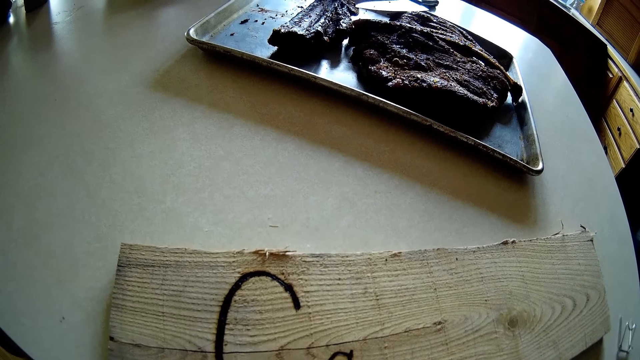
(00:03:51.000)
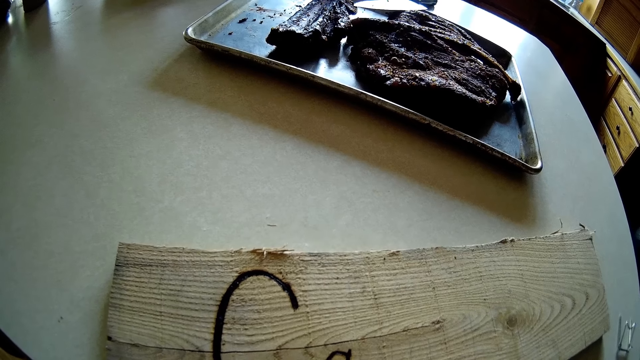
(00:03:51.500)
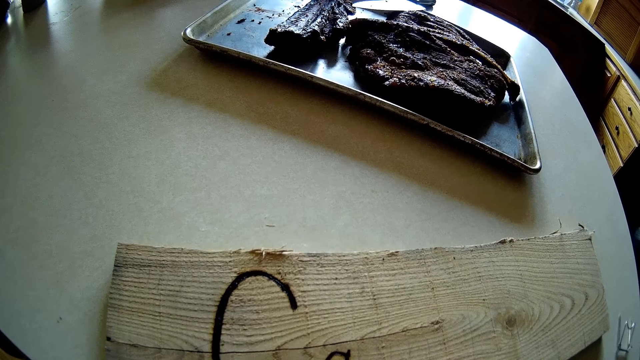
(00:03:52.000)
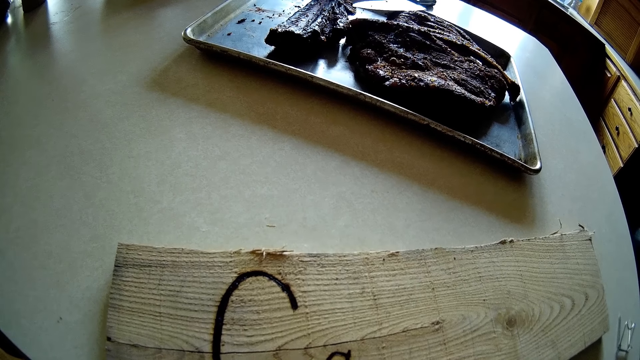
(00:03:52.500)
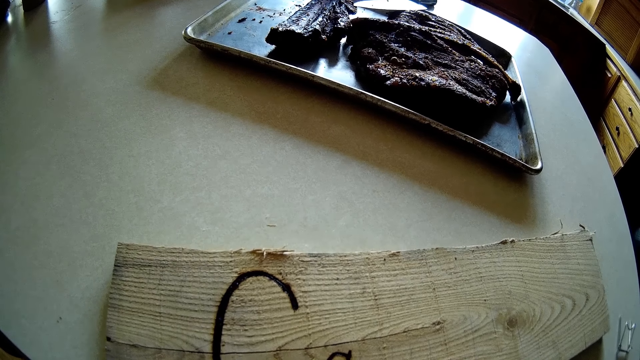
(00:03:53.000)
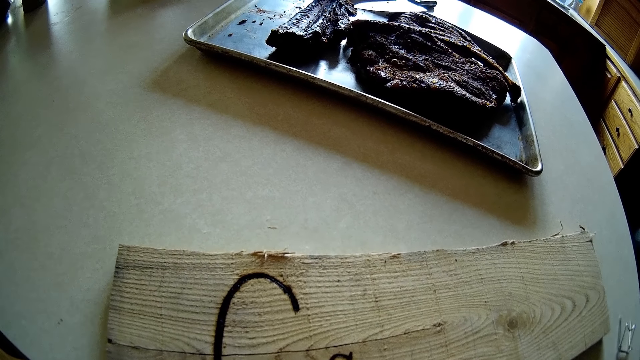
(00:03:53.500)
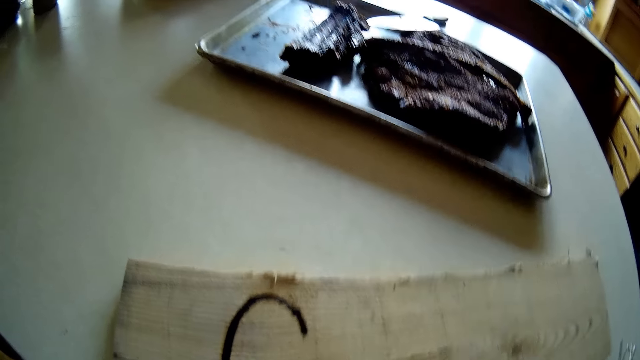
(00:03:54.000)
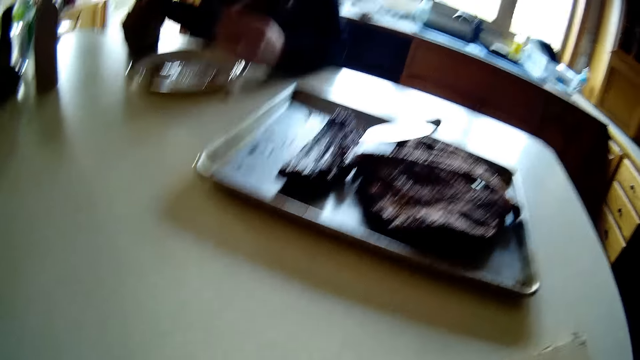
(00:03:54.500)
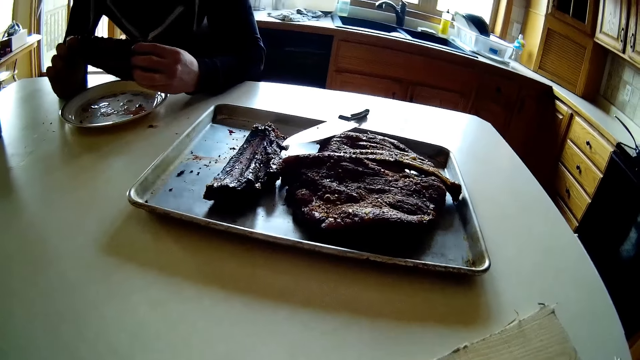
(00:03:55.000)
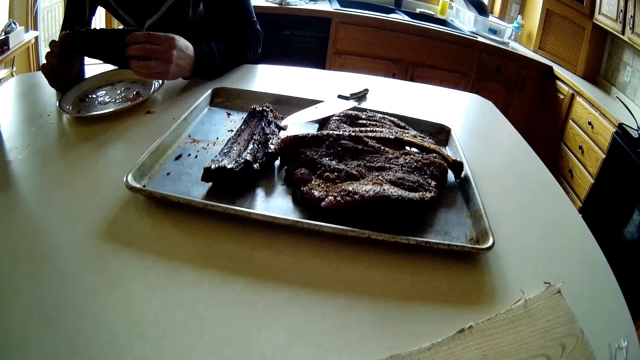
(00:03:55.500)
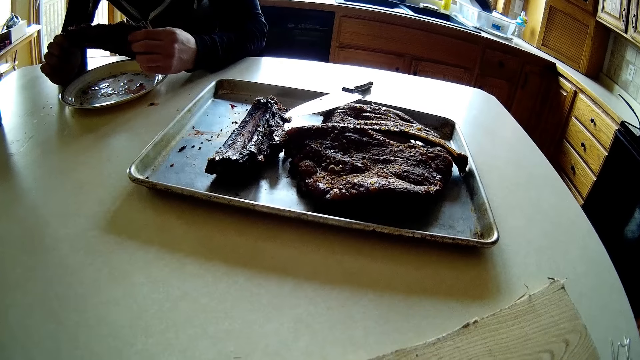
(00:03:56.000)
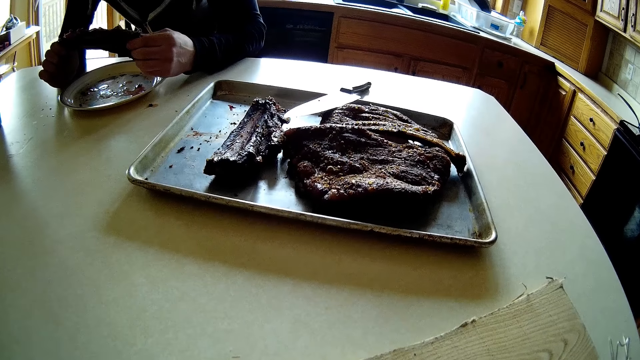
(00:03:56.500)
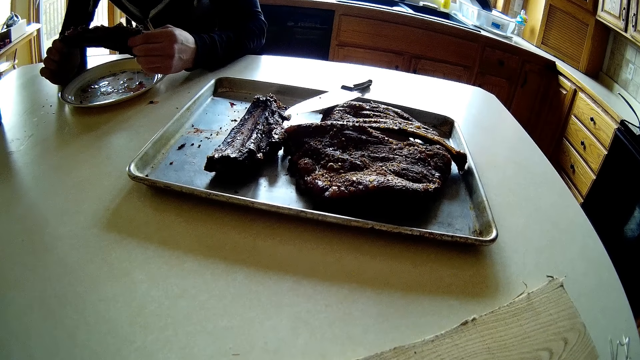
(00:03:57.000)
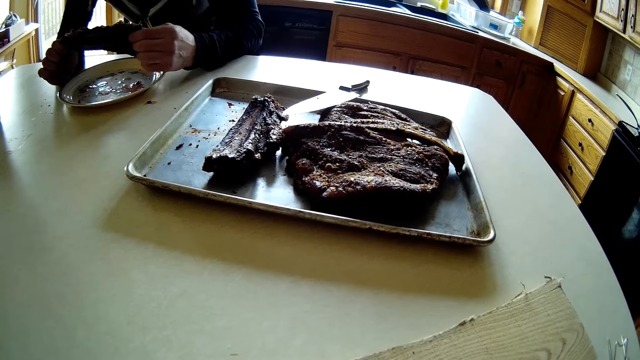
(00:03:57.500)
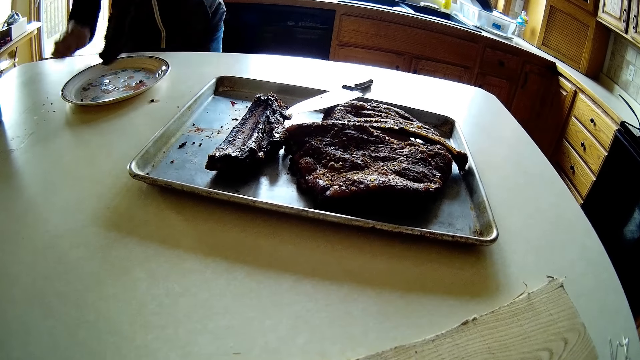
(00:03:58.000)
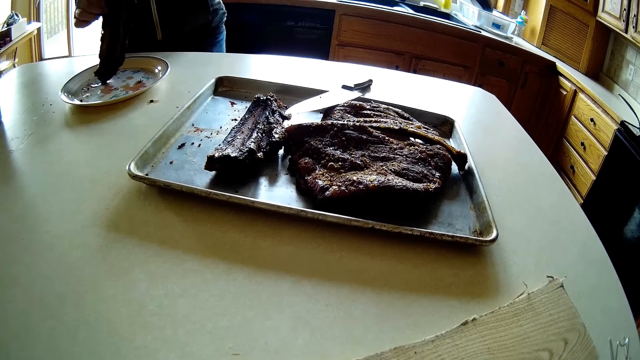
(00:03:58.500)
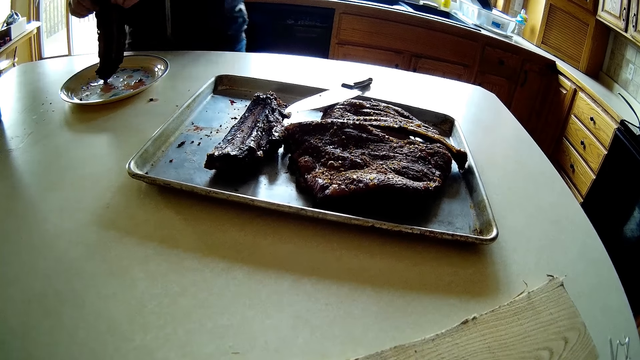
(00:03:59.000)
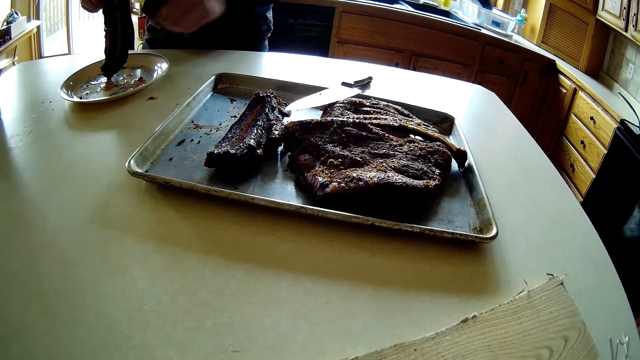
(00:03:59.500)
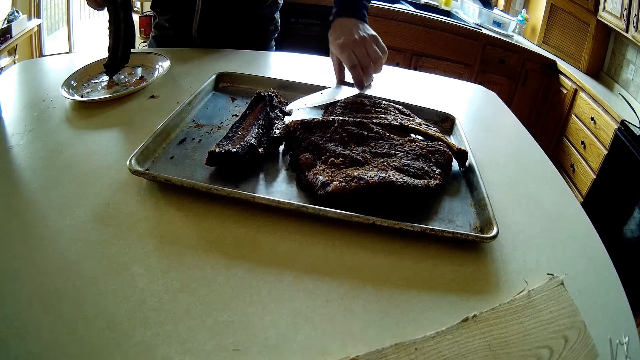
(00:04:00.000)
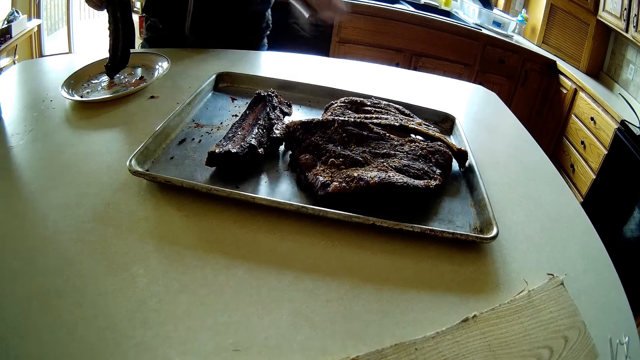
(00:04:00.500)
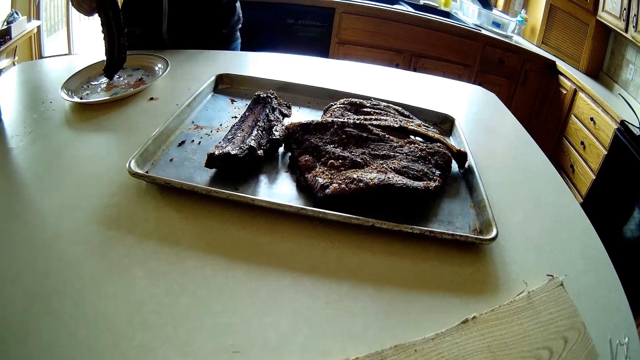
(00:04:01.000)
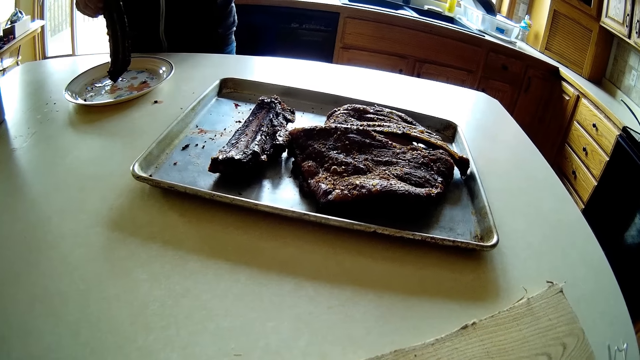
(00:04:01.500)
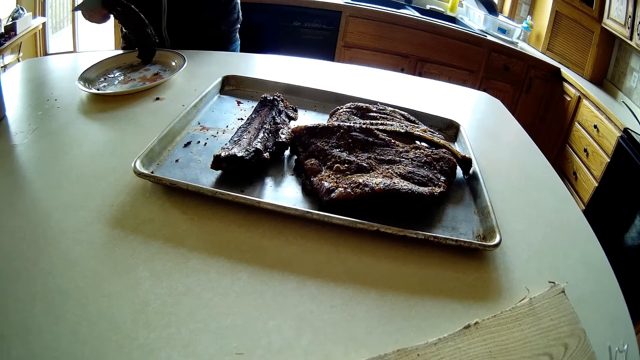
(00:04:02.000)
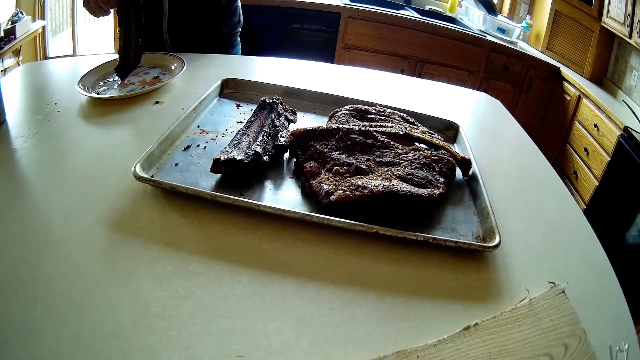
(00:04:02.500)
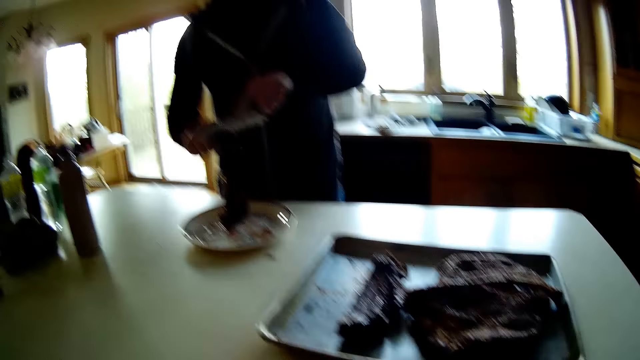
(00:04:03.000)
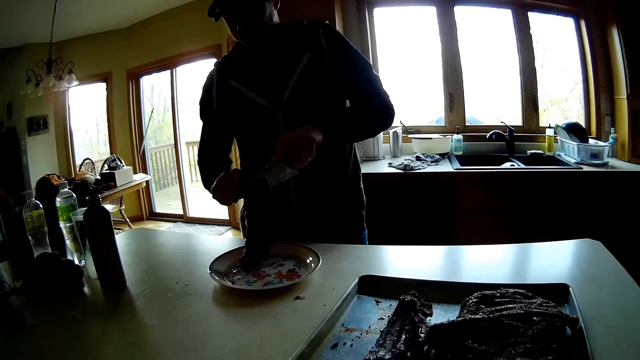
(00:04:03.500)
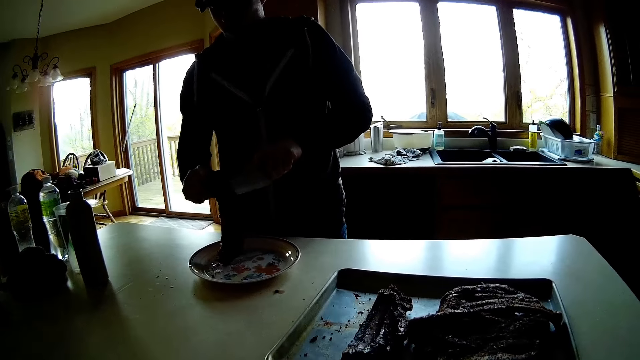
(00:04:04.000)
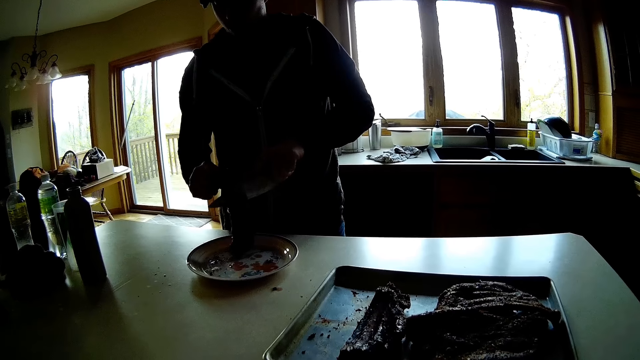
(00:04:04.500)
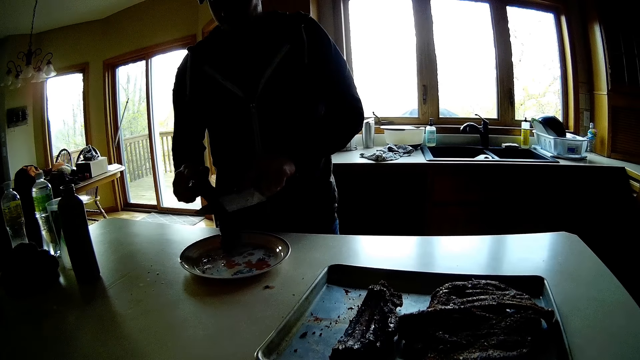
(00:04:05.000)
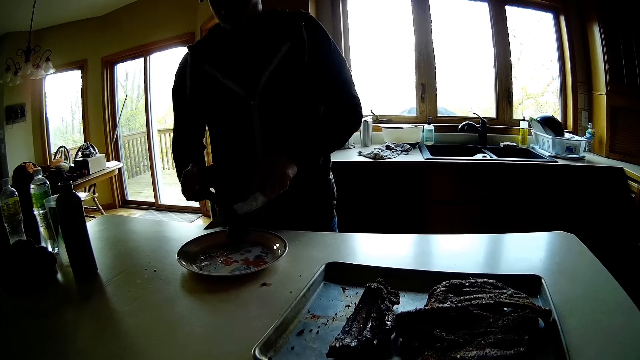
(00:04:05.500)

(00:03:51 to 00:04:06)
The man picks up the knife from the tray on the table with his left hand. The man cuts the piece of meat in his right hand with the knife in his left hand.

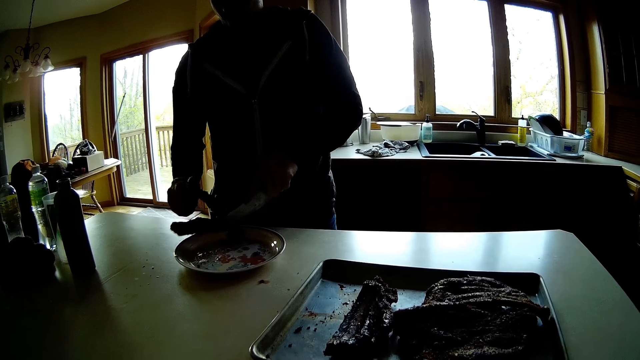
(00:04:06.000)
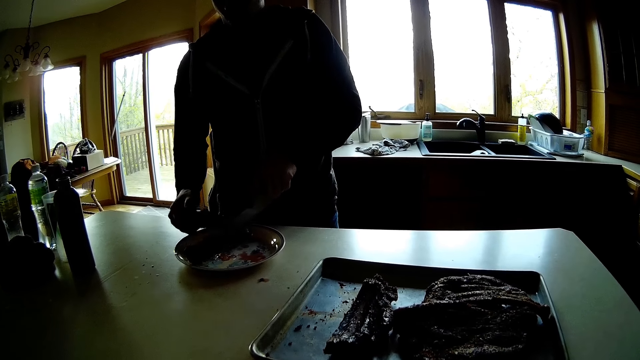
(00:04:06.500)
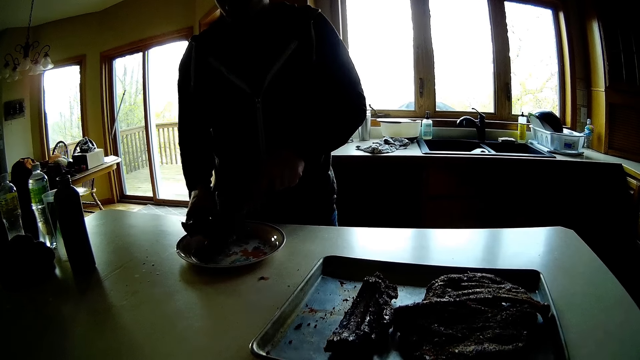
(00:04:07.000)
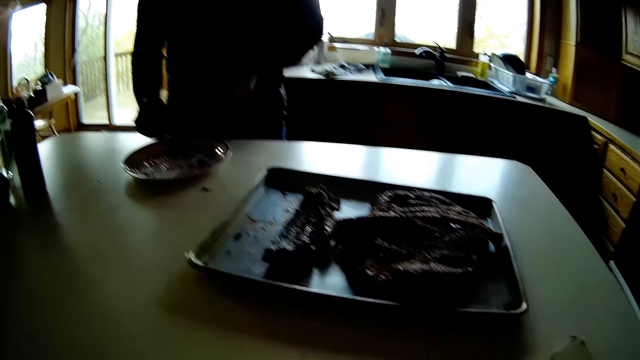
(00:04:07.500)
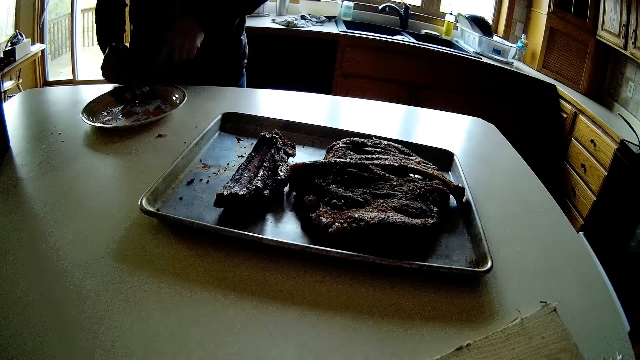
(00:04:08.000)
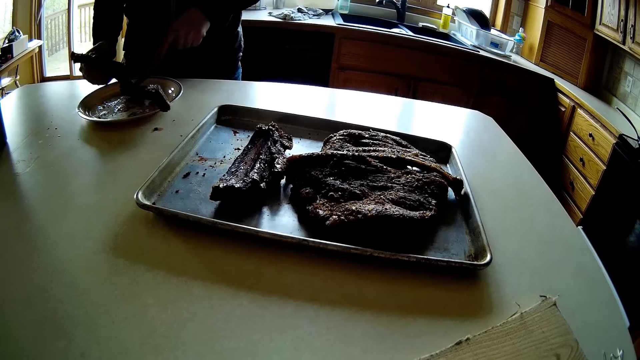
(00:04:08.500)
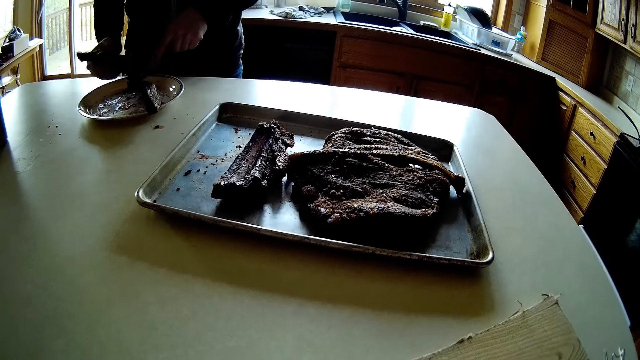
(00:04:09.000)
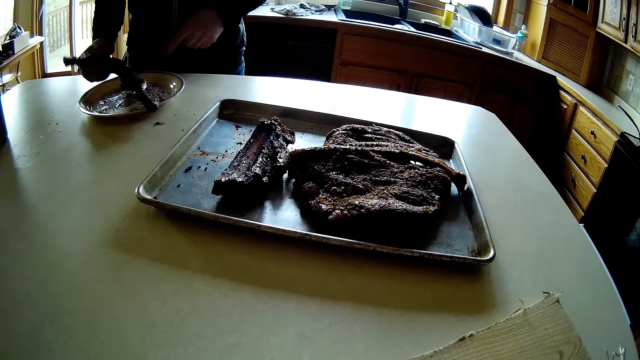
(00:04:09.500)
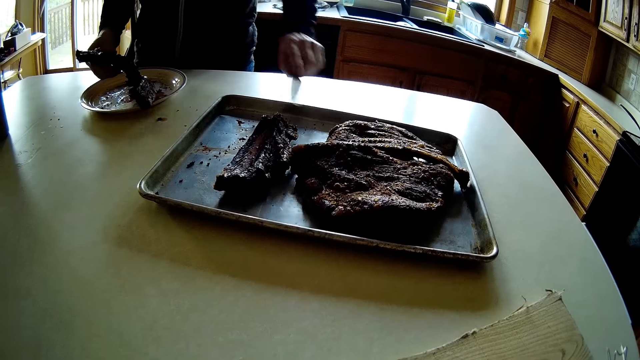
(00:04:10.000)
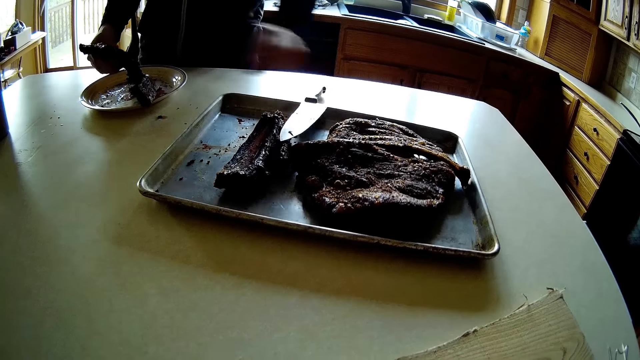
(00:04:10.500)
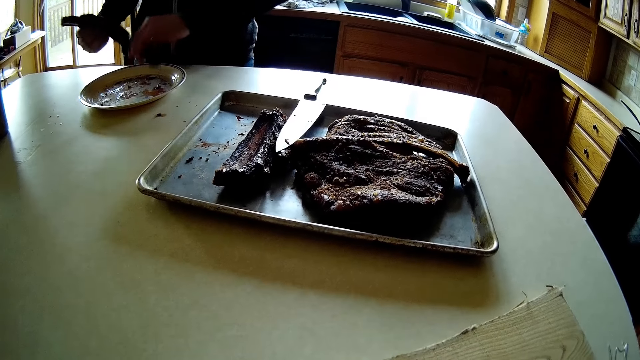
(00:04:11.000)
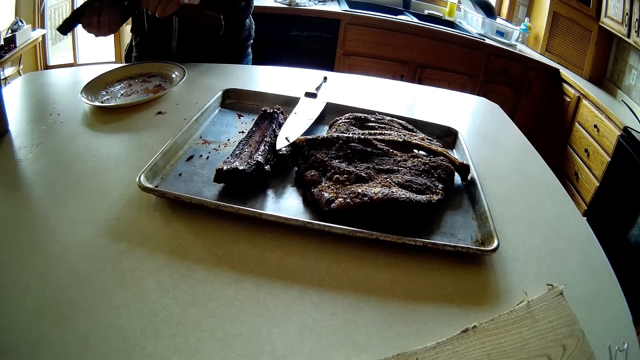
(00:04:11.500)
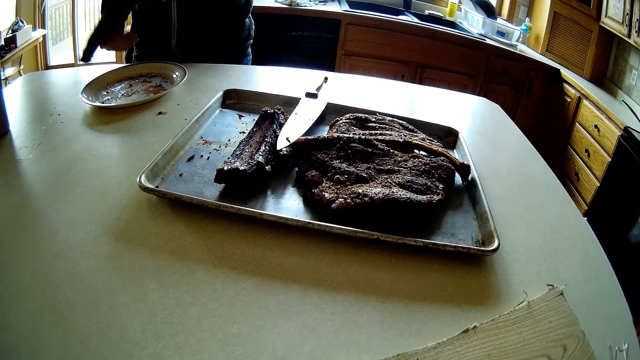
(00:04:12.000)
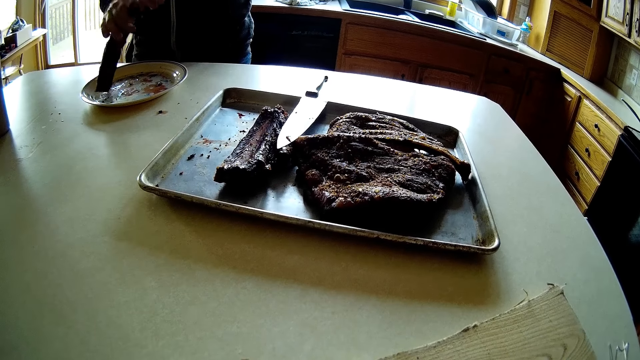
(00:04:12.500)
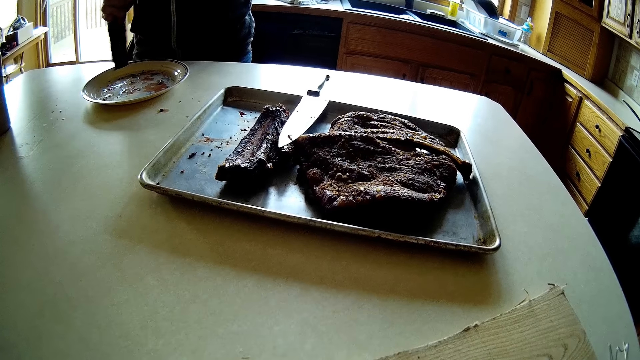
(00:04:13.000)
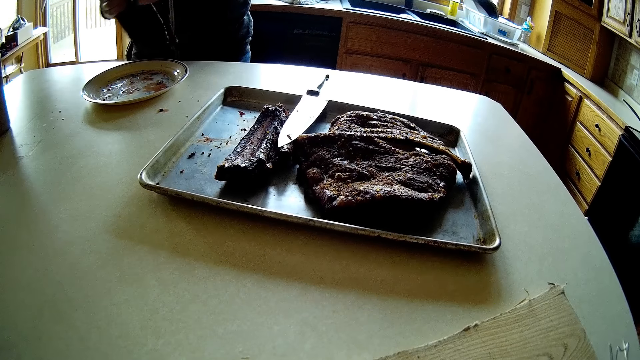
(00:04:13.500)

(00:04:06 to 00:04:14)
The man drops the knife on the tray on the table with his left hand. The man tears the meat apart with his two hands.
